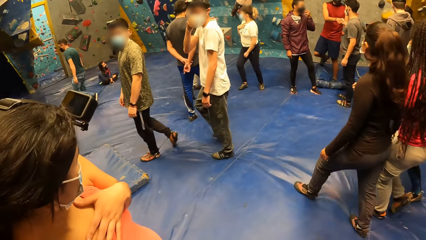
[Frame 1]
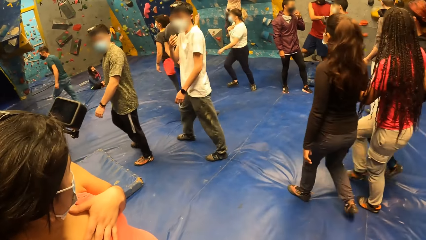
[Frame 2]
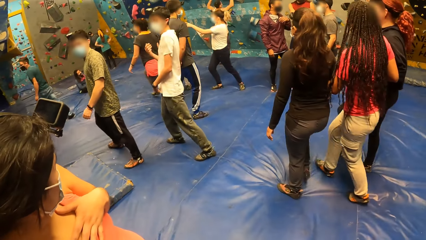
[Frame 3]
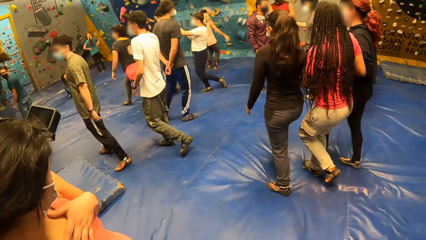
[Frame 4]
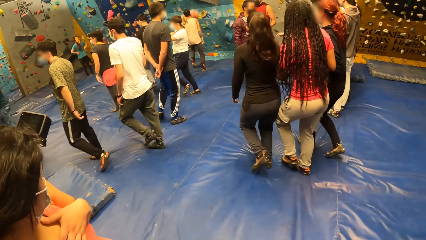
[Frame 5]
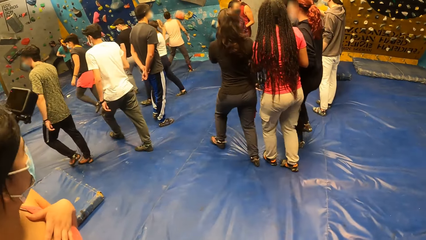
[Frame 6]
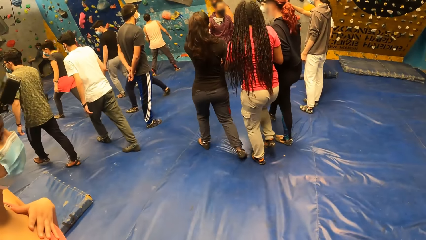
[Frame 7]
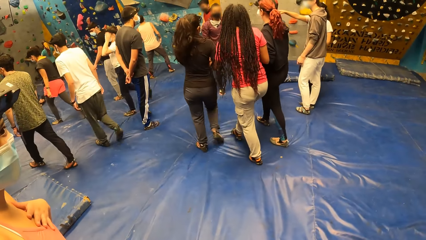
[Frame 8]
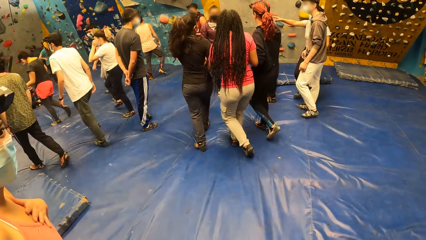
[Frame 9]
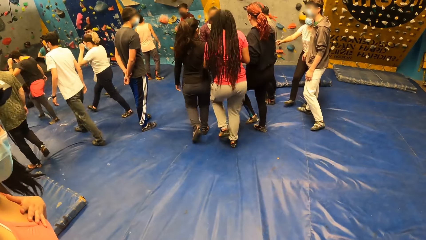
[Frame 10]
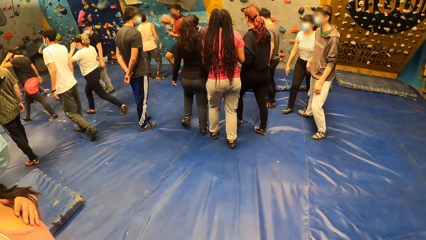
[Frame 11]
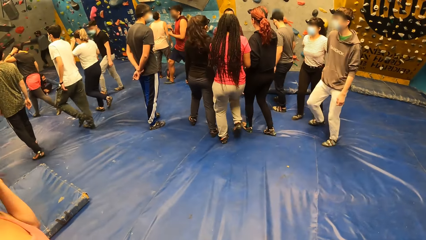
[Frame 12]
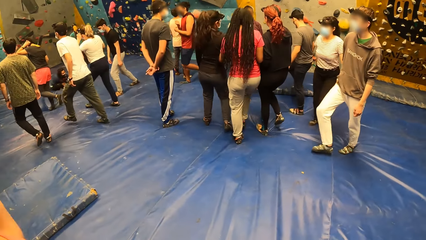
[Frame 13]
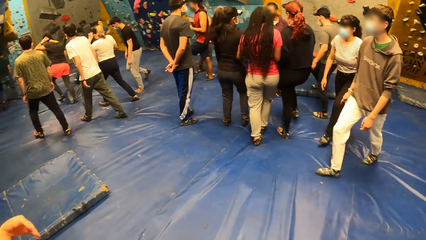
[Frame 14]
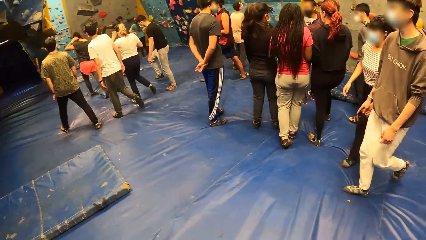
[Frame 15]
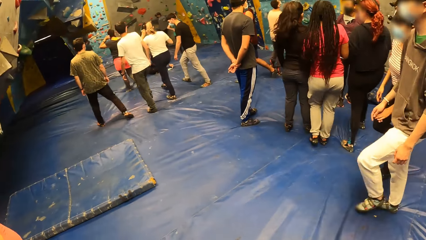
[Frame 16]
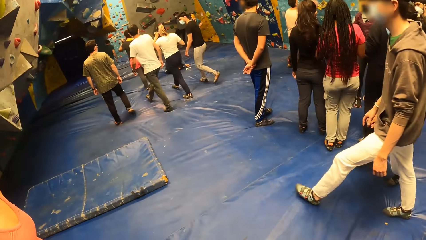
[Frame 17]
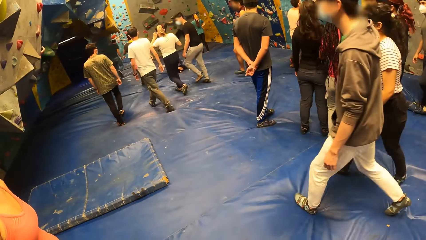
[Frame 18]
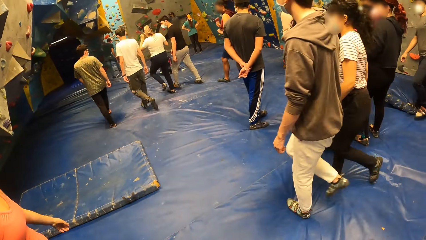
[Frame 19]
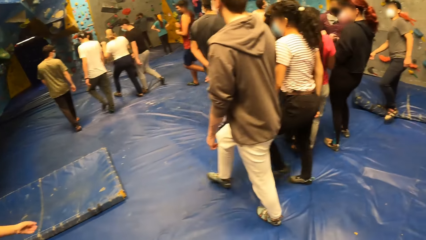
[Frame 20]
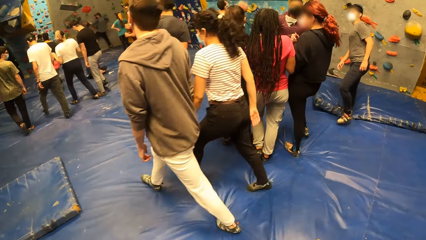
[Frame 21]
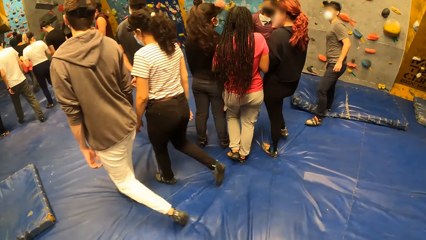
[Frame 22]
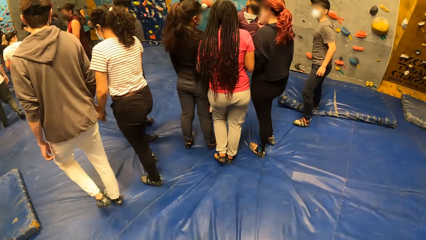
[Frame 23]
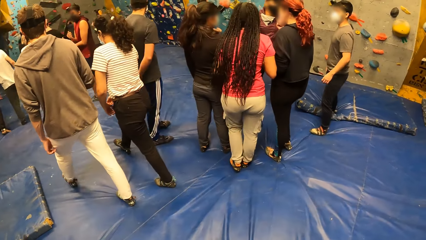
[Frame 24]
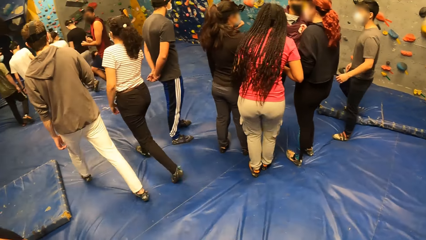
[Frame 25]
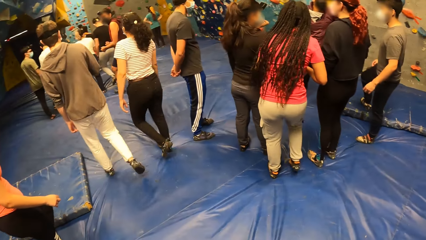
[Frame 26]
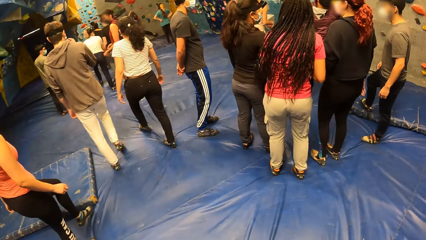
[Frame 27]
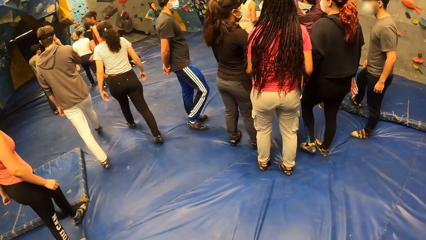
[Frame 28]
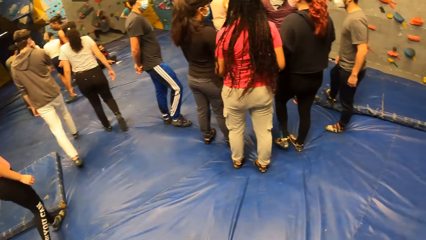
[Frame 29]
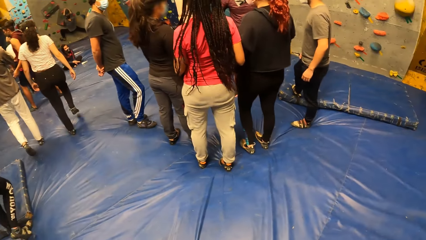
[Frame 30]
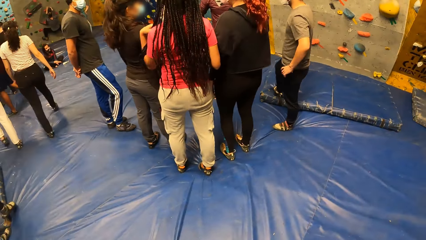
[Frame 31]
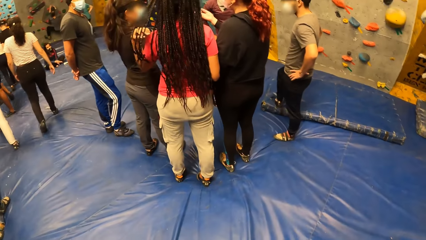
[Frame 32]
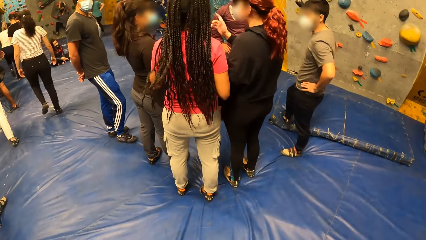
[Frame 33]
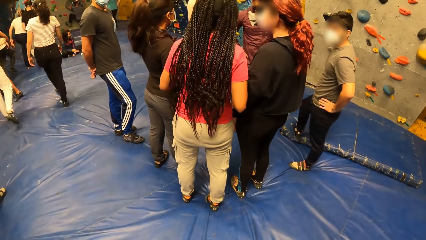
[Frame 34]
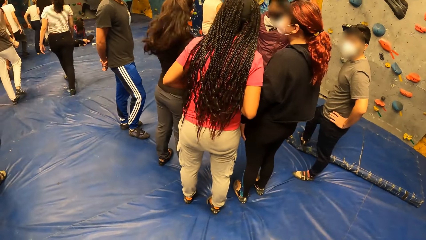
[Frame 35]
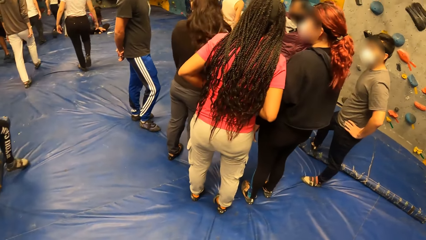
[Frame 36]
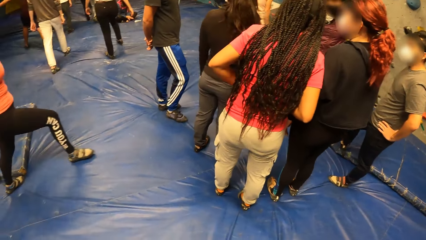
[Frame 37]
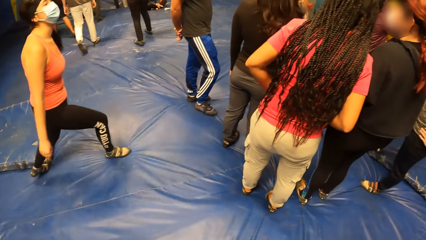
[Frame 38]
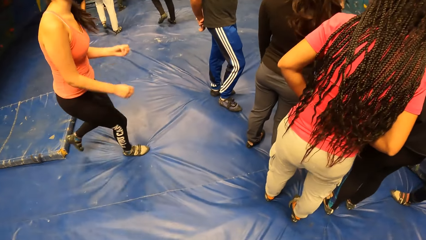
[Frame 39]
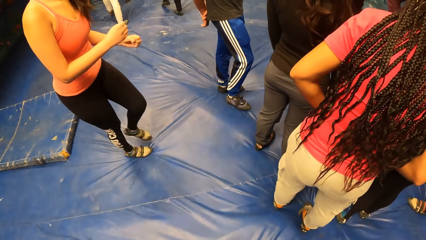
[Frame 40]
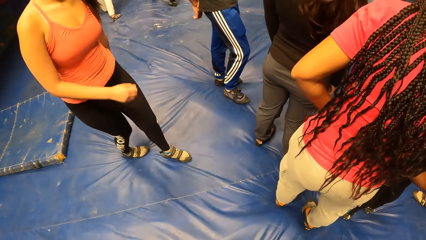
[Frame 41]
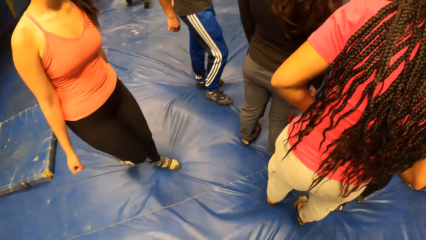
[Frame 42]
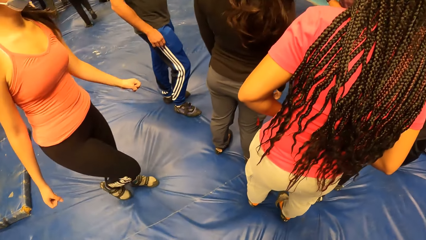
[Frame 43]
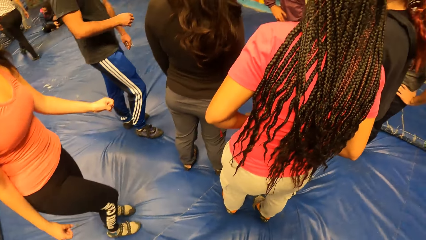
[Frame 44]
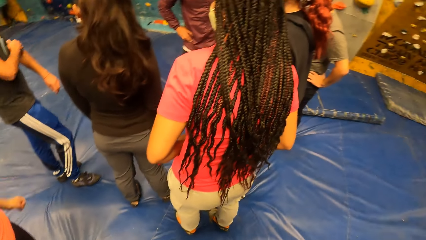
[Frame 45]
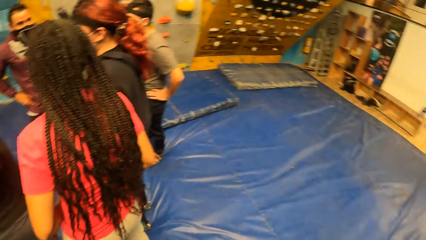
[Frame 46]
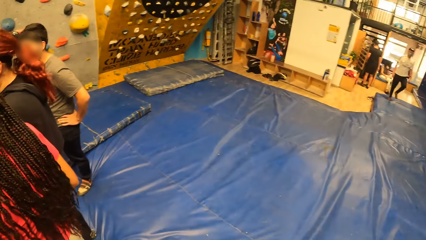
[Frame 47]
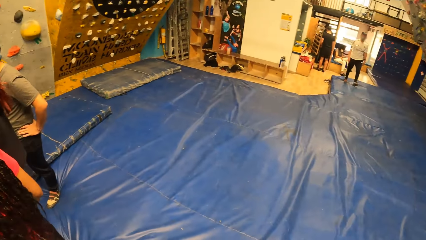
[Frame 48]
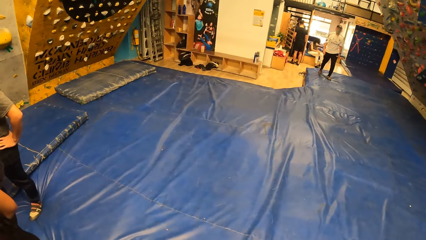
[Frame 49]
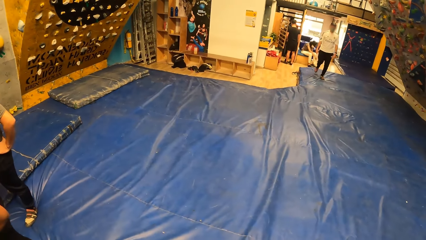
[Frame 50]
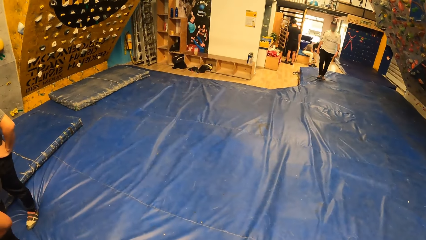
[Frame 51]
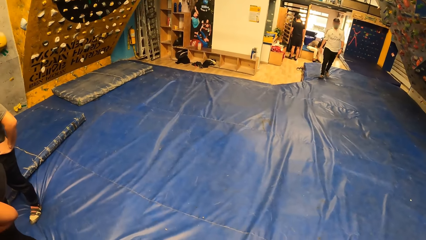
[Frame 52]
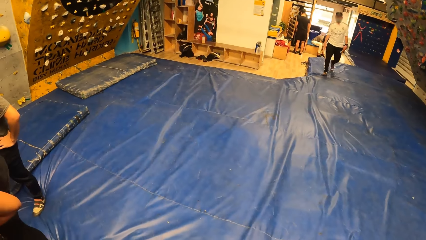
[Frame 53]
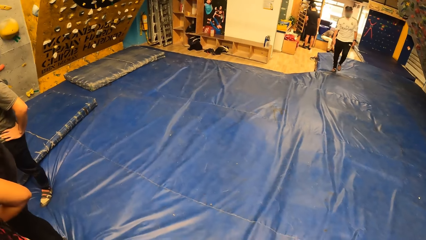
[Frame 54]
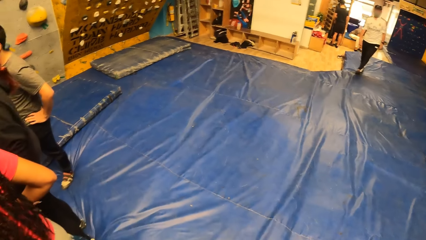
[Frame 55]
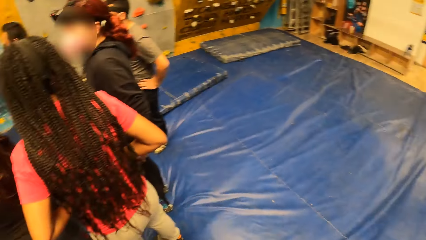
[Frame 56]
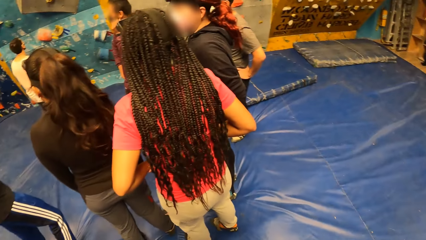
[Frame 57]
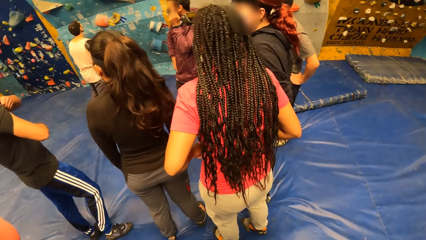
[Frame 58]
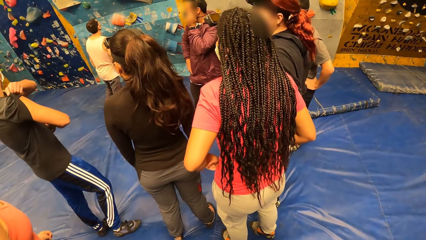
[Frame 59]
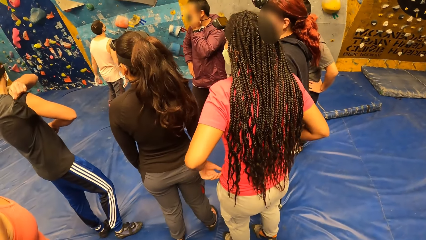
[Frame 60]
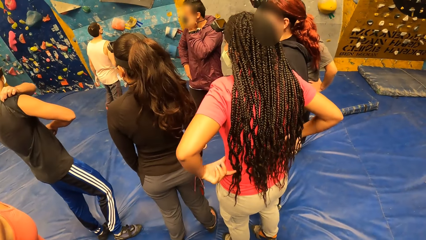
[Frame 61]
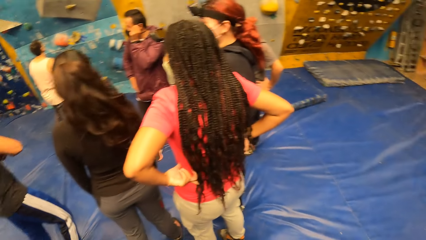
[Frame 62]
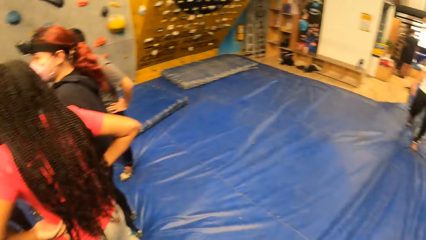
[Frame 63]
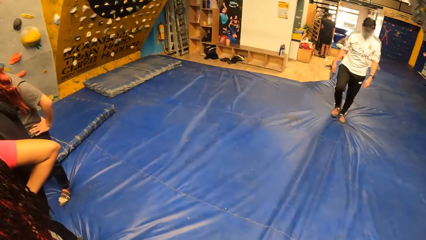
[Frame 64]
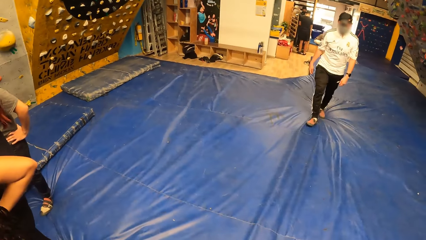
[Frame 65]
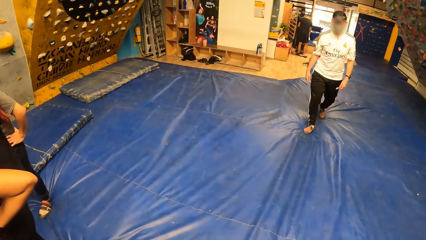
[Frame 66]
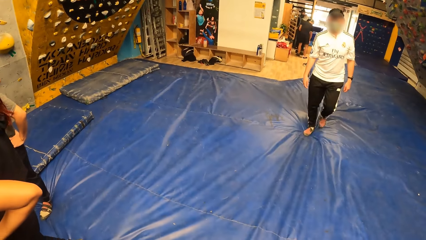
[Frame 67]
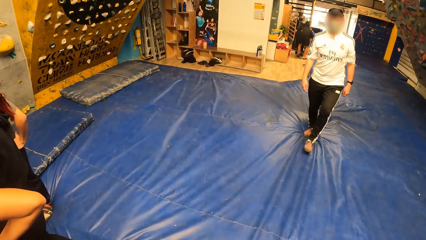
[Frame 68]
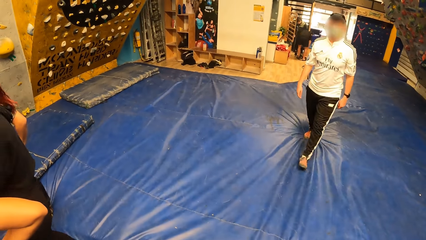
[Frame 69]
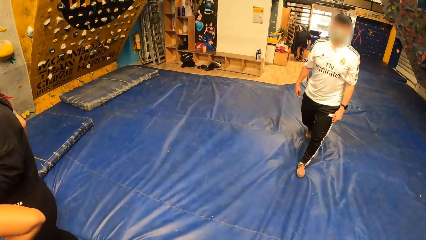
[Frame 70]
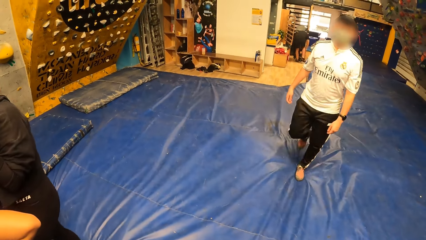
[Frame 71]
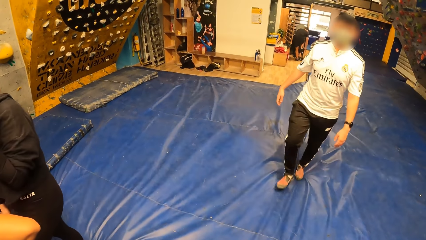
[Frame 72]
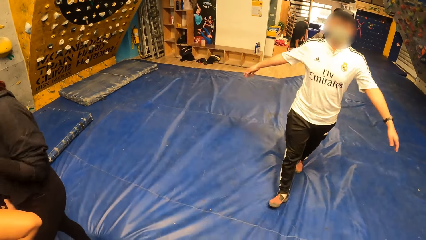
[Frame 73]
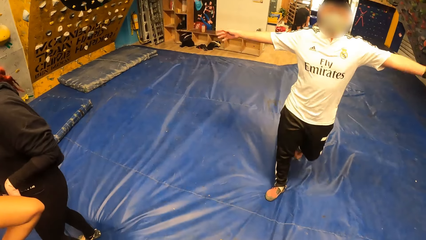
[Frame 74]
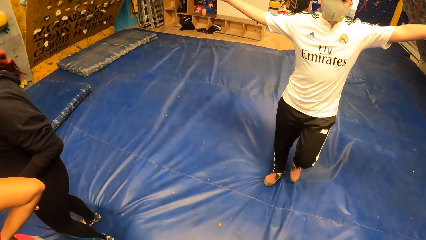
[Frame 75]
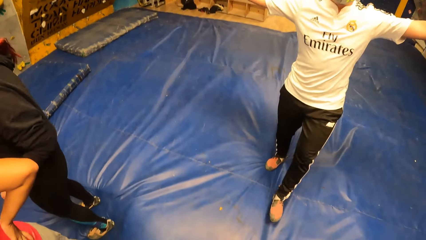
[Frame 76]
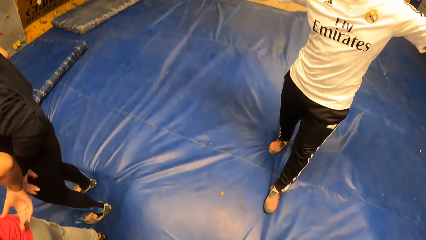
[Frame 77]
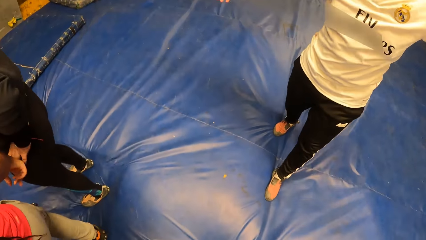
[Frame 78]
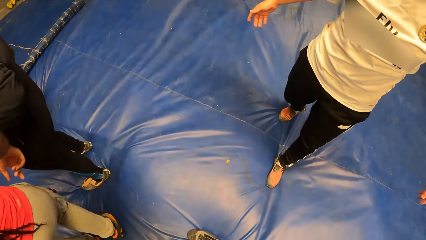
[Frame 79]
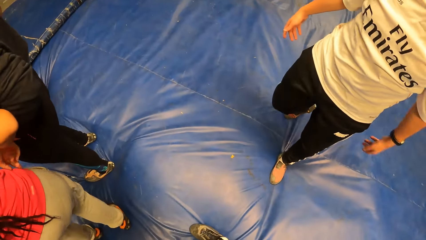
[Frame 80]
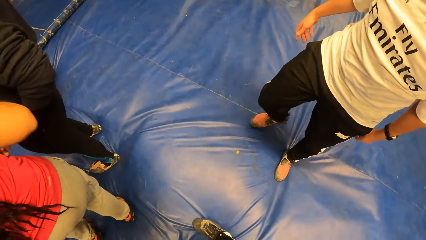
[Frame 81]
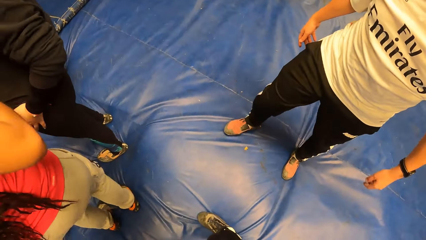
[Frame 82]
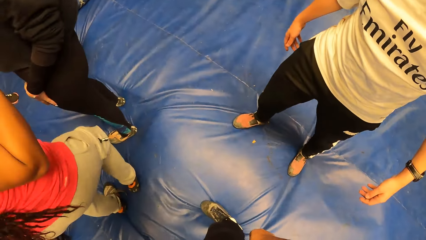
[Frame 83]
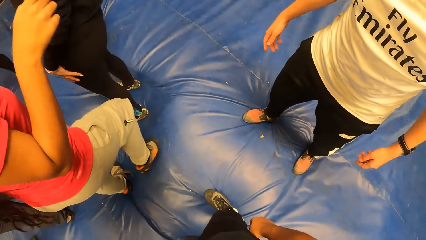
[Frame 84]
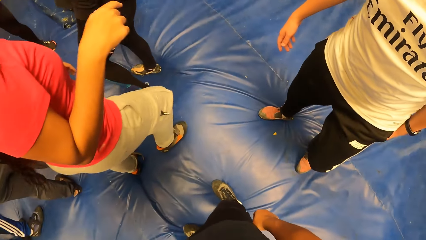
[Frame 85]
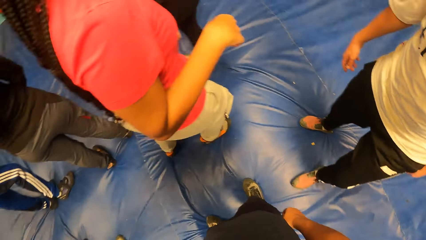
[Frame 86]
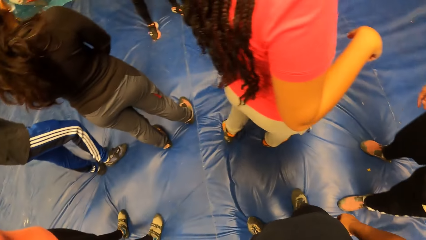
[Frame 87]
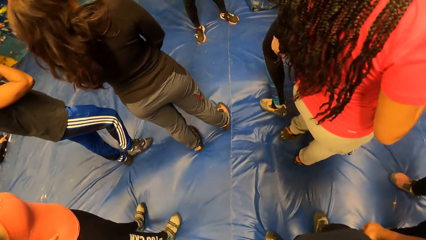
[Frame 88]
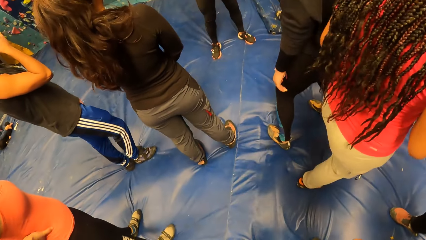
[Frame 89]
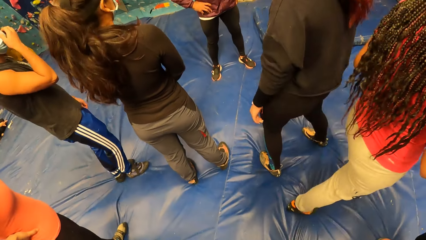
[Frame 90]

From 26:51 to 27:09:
The woman interacts with the camera wearer. The camera wearer looks at the woman. They walk around the field, look round the field, and look at a man. The man converses with the camera wearer.
